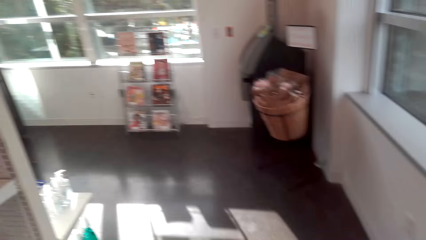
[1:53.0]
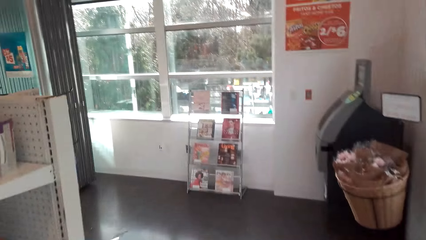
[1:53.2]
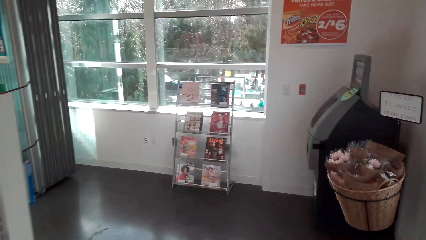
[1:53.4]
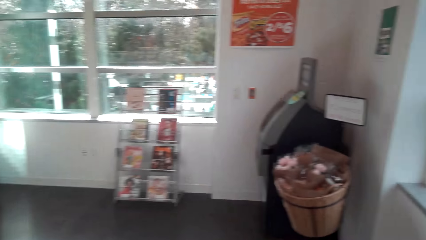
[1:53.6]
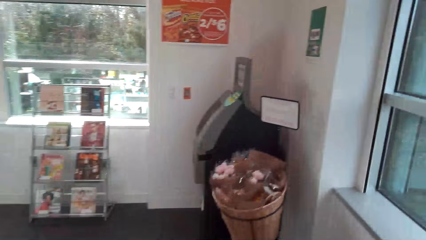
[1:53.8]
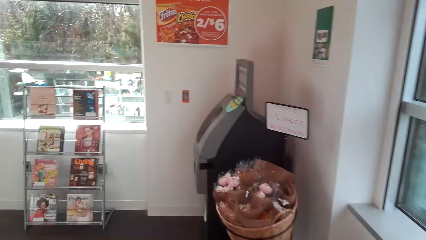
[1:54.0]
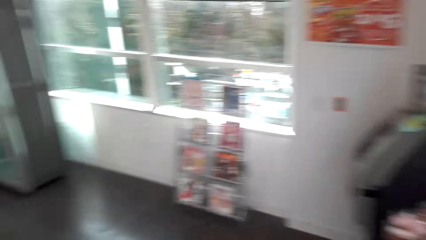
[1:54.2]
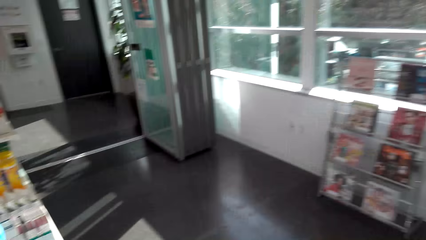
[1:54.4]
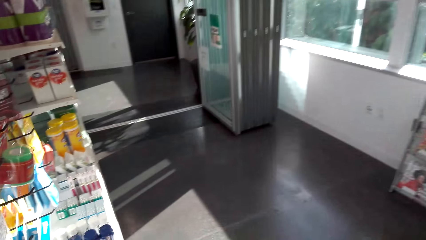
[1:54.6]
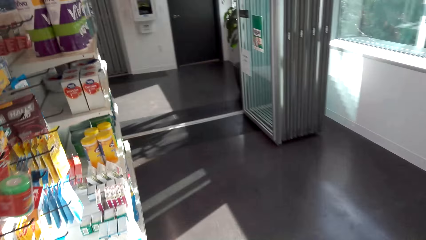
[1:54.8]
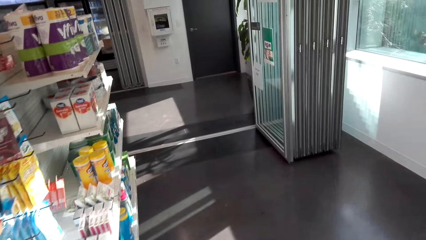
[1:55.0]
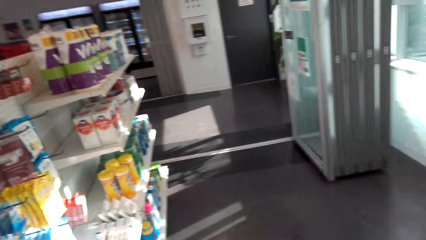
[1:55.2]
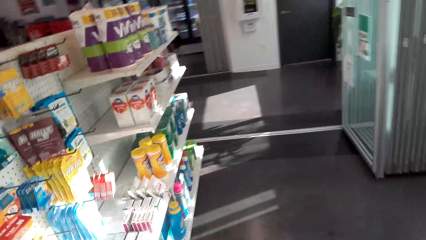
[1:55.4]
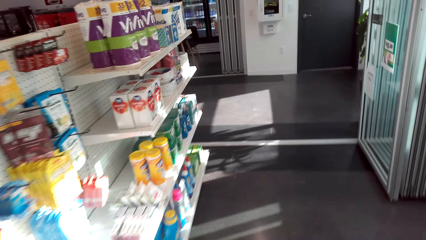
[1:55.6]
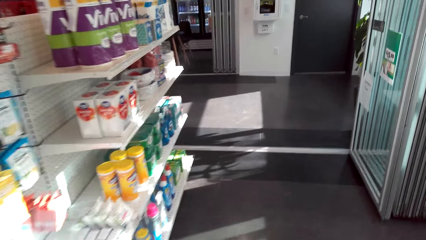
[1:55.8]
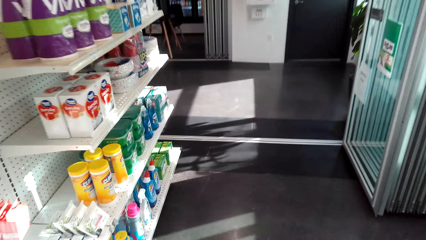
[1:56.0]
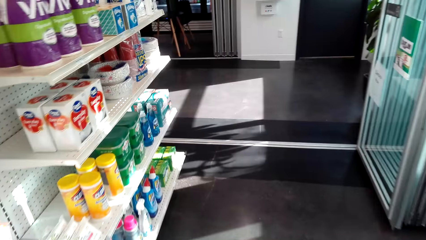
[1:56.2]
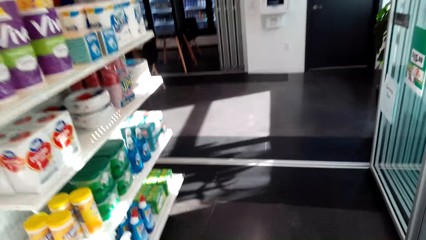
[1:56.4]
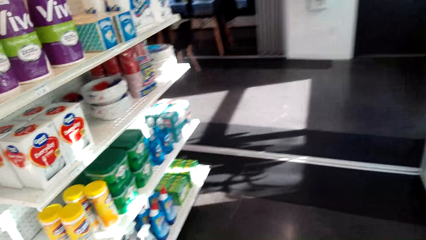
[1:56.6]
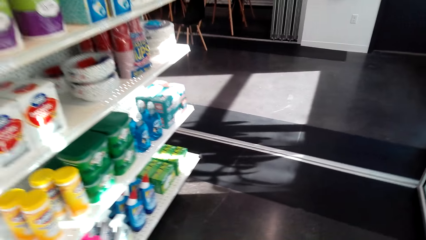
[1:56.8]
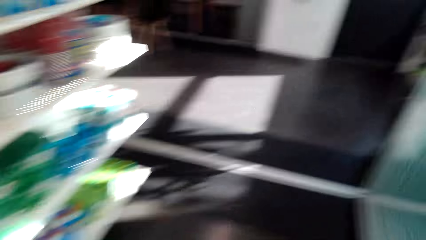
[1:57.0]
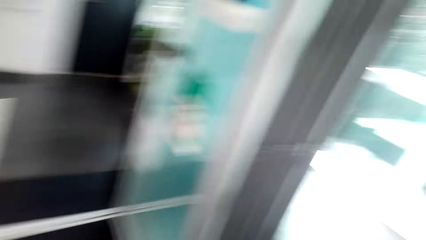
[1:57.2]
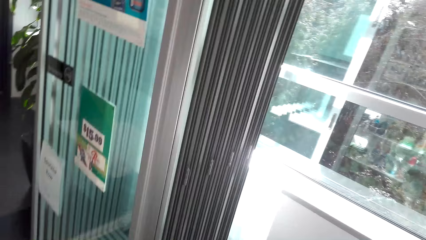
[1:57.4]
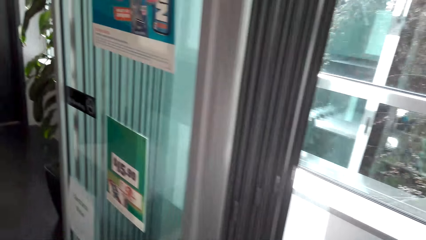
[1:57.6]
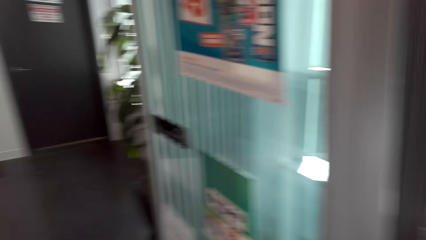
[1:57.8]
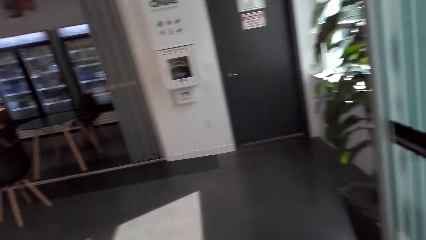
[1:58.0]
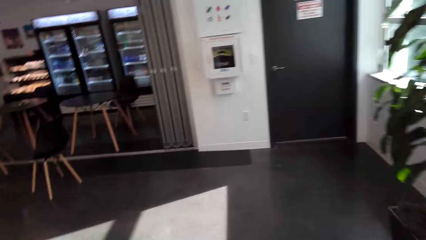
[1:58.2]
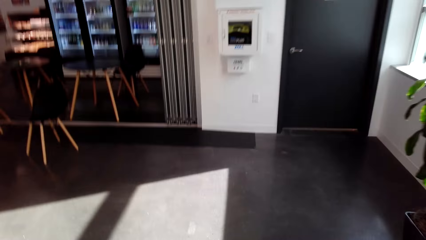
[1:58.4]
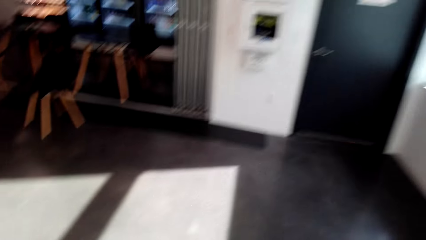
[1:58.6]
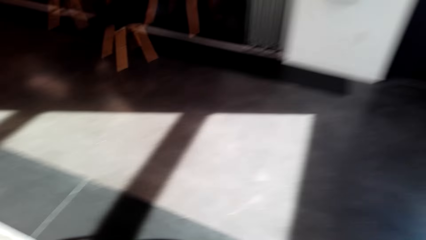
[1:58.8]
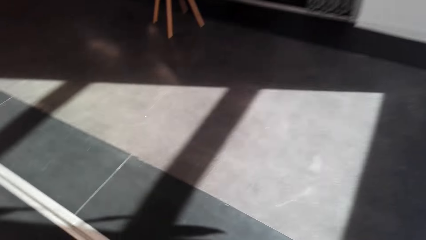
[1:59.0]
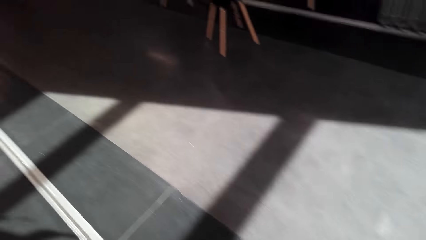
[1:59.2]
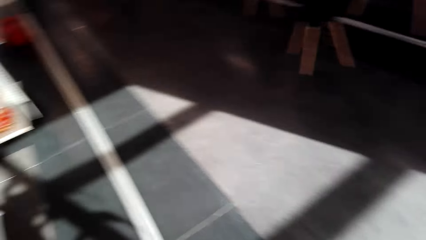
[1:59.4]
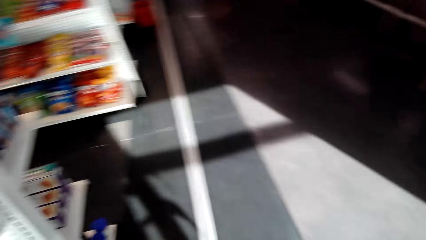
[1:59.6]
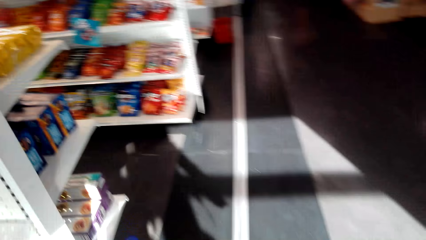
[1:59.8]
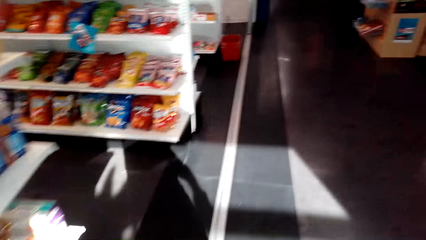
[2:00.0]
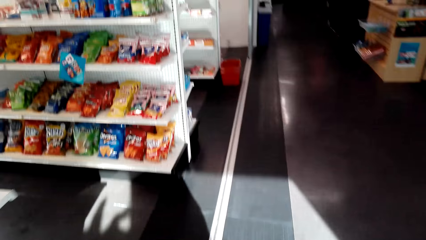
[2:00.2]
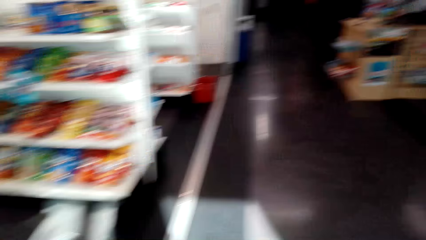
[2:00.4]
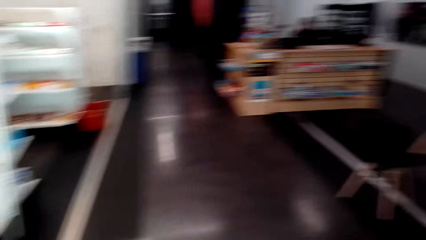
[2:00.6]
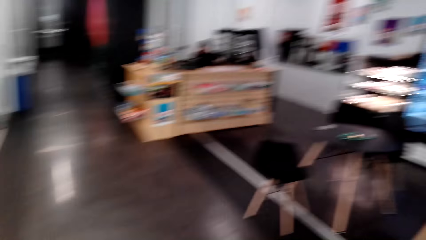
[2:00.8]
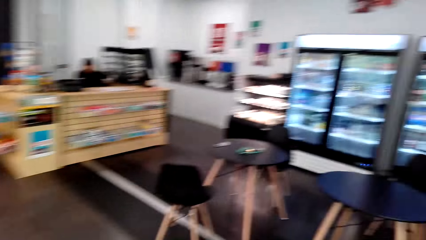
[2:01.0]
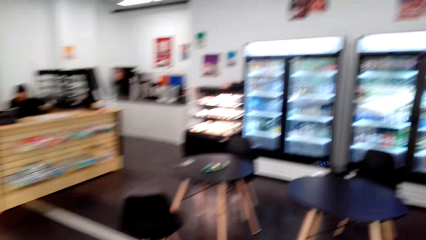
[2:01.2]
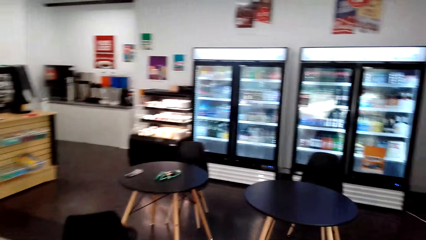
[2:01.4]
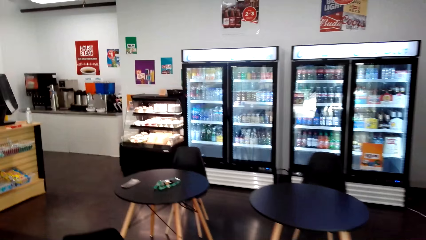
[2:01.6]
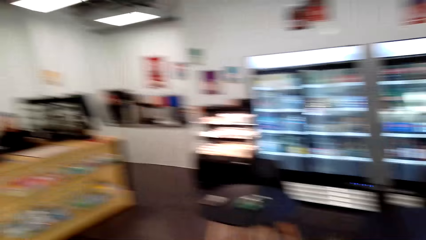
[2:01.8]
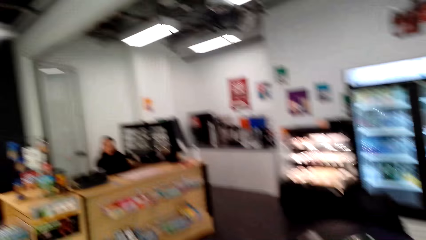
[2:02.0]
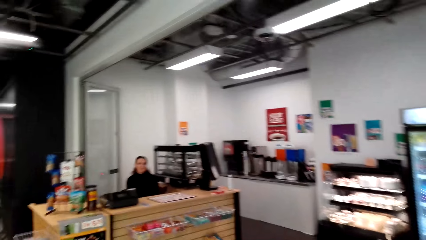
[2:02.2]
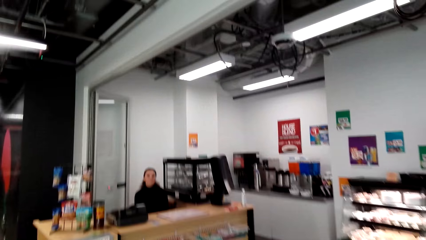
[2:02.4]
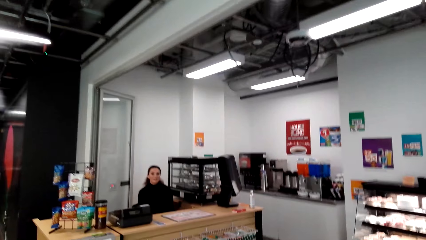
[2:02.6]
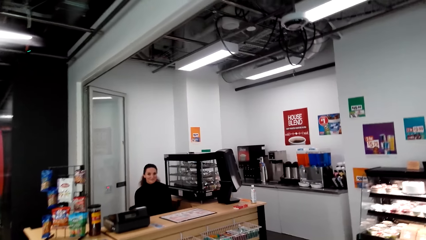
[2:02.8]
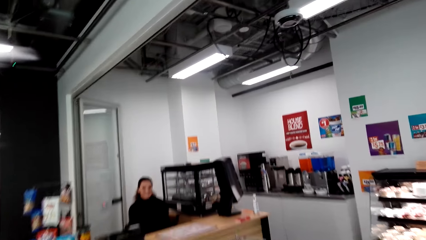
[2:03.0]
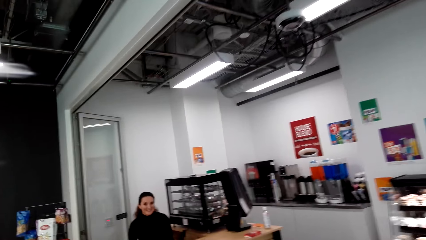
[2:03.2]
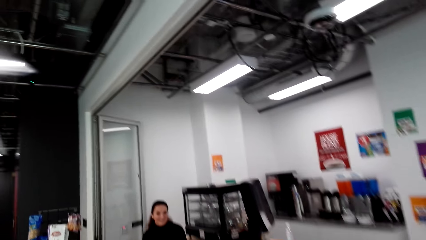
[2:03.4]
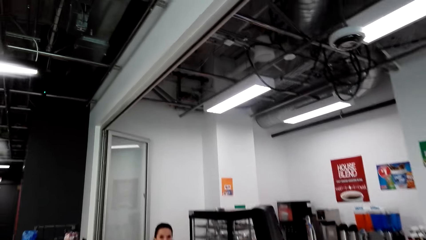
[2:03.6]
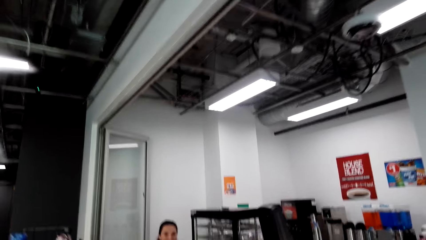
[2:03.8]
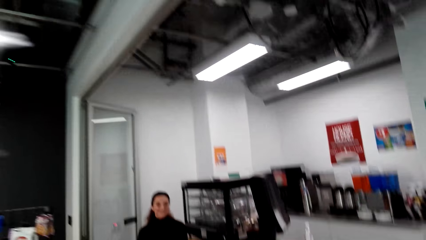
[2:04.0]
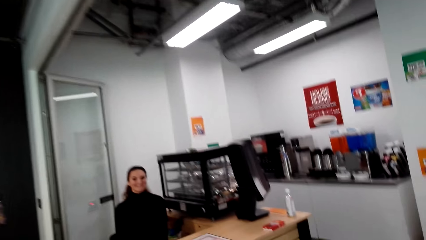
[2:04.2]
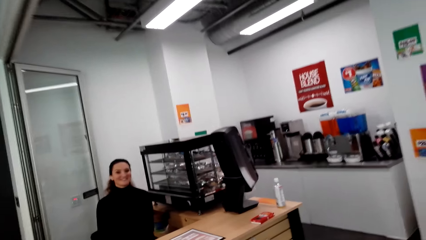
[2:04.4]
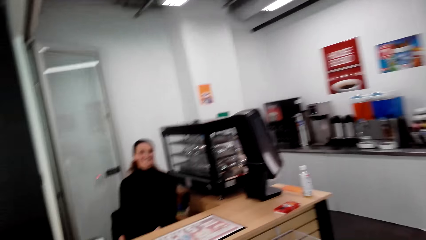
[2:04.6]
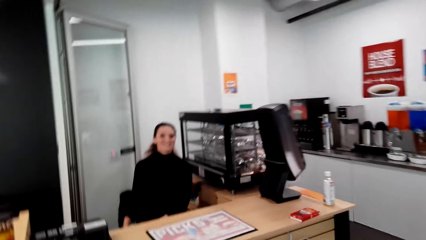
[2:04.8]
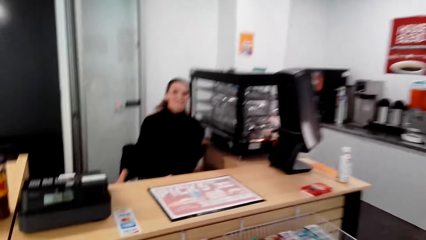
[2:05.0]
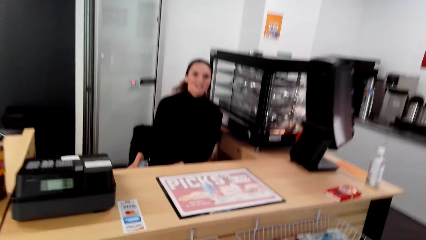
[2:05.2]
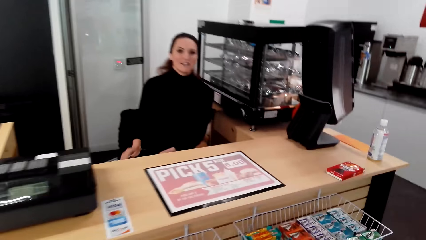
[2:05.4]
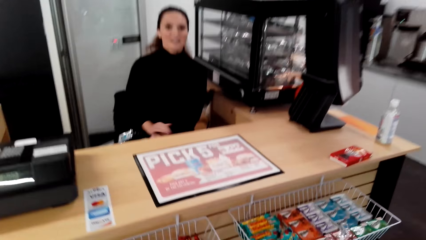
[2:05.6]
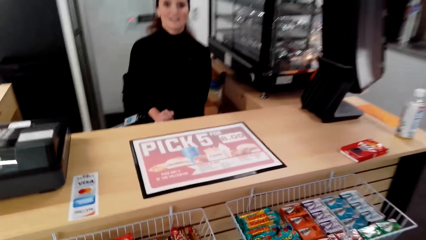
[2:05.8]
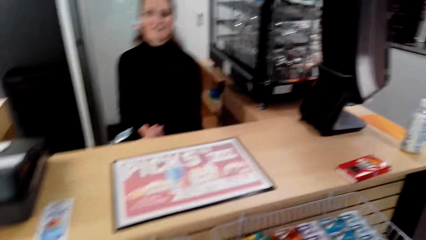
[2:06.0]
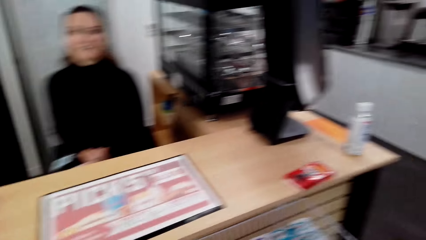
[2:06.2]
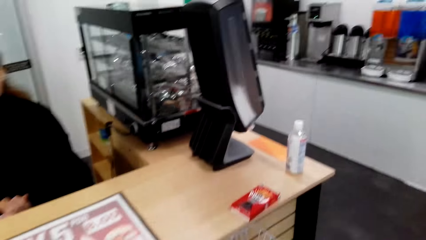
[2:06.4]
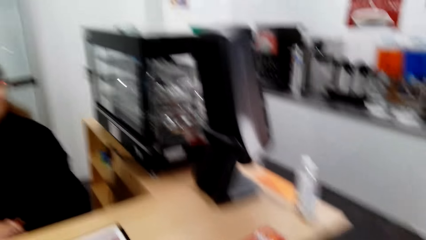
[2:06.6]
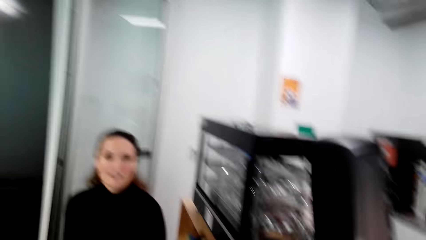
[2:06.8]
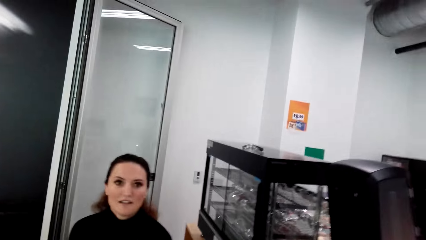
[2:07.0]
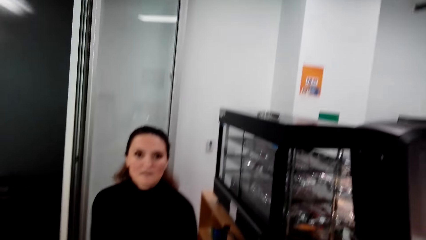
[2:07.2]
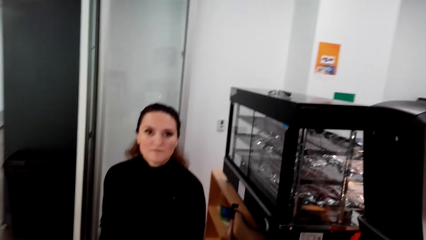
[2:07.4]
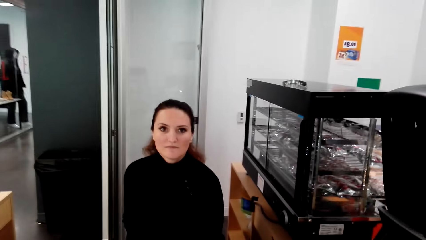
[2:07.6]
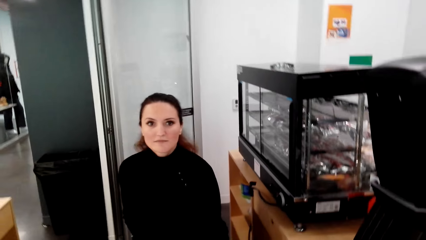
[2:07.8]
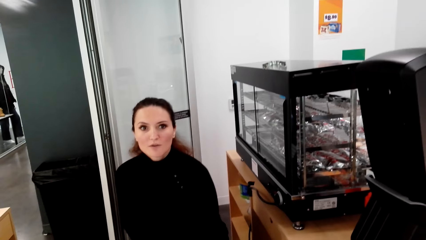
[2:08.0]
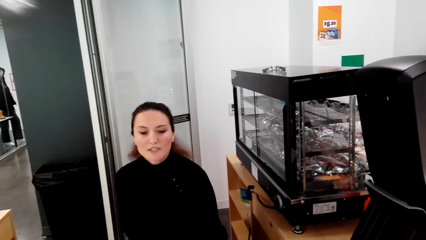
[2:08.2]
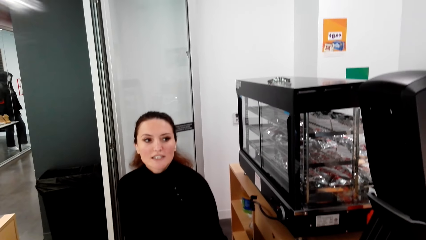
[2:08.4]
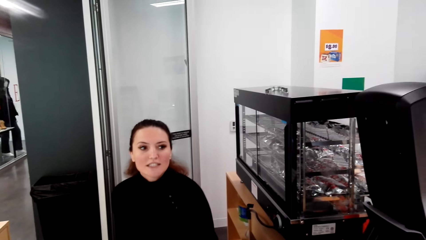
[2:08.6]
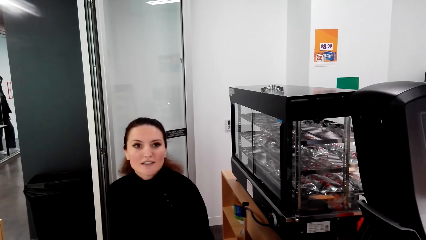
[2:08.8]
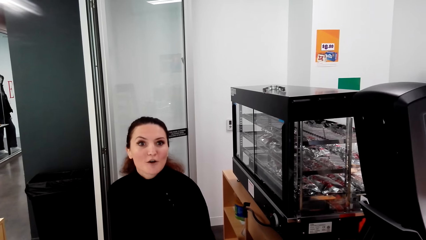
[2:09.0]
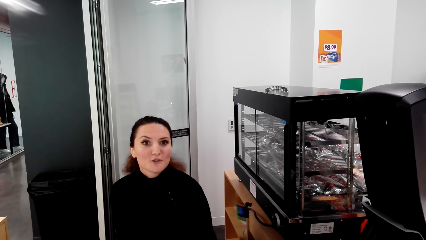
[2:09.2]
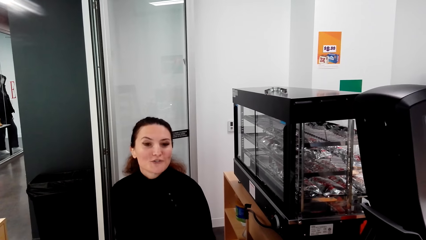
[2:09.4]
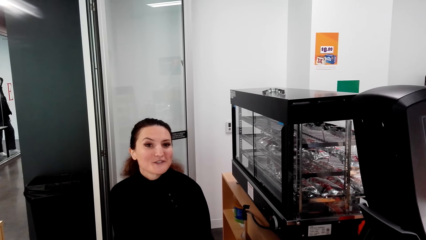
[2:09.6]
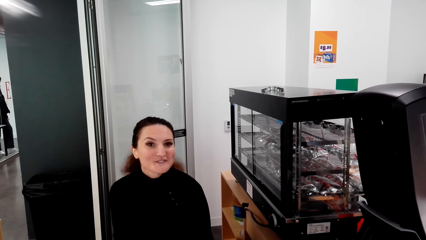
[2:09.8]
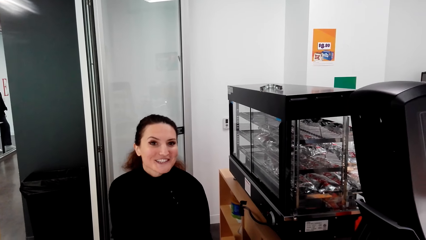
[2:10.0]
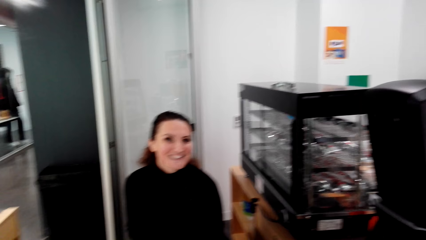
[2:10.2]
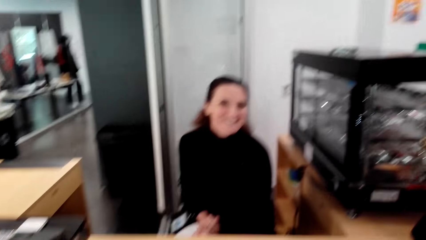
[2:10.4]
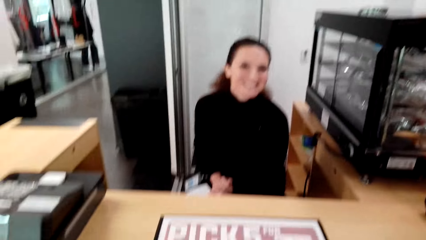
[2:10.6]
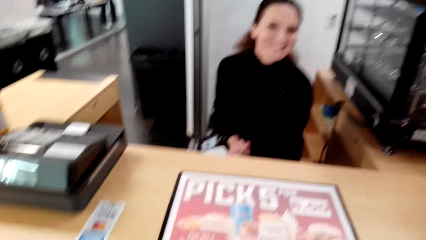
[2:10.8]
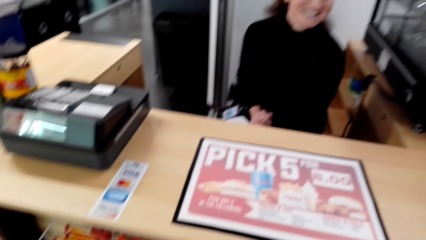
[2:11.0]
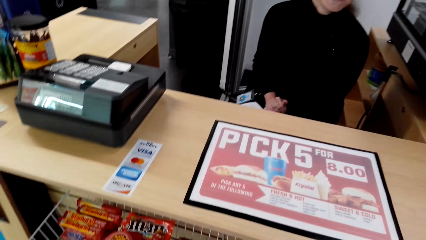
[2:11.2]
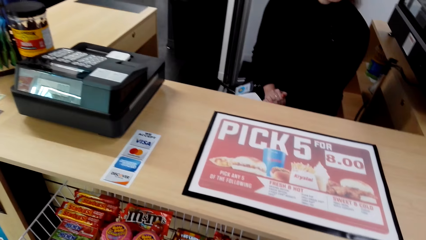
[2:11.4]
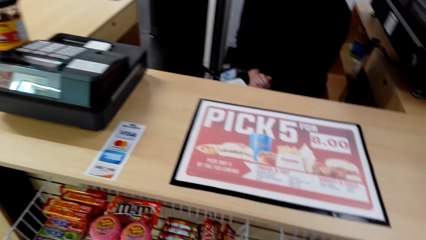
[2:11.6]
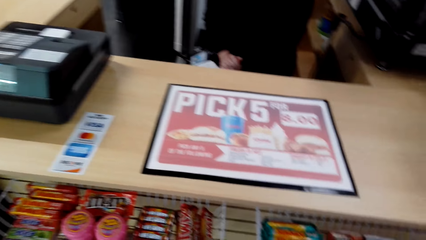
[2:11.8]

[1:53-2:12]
The camera wearer makes a sound. They move in the mall. A woman converses with the camera wearer.
